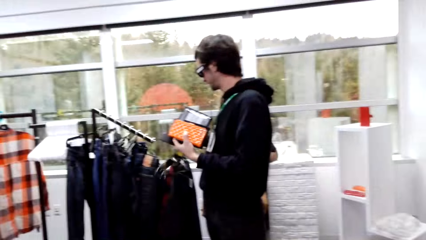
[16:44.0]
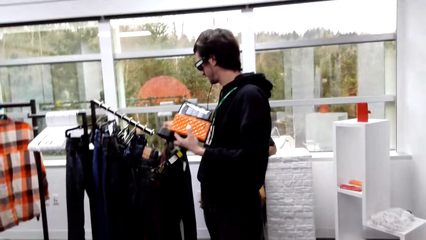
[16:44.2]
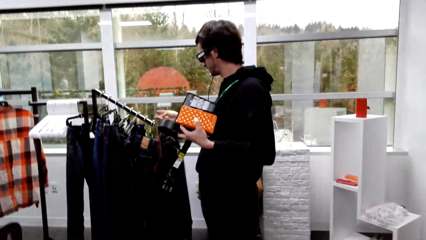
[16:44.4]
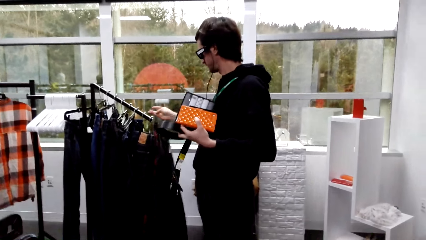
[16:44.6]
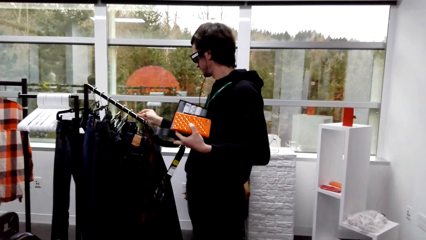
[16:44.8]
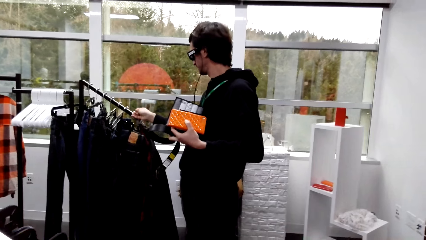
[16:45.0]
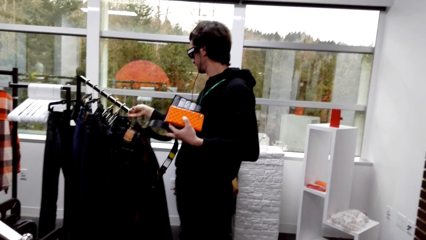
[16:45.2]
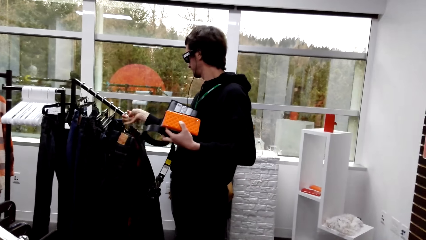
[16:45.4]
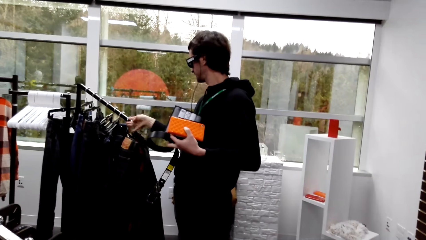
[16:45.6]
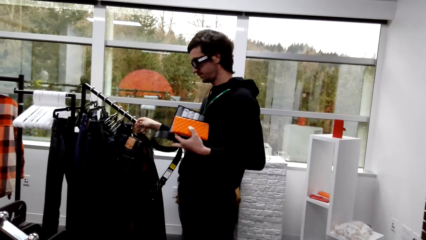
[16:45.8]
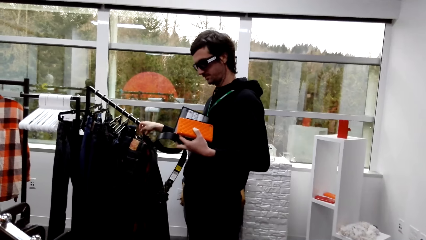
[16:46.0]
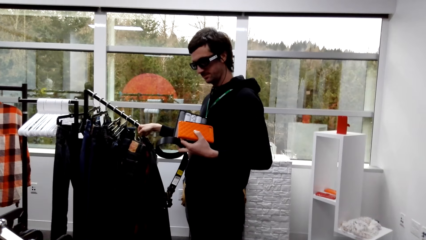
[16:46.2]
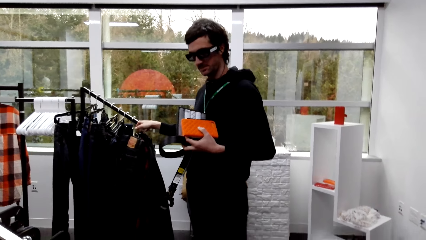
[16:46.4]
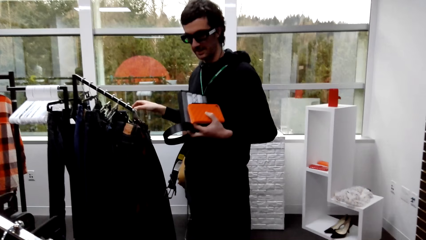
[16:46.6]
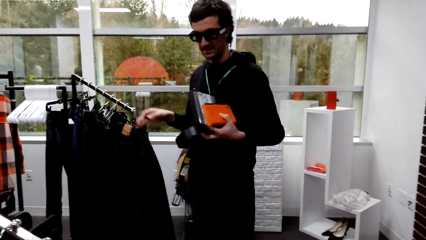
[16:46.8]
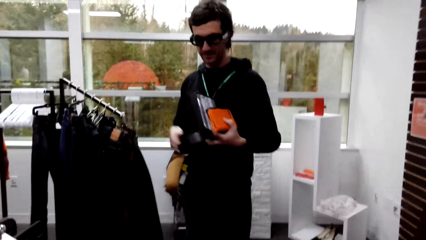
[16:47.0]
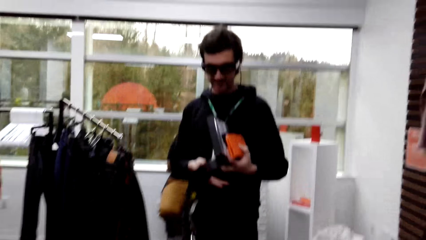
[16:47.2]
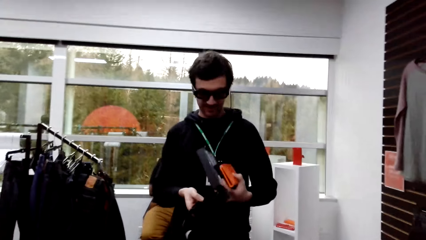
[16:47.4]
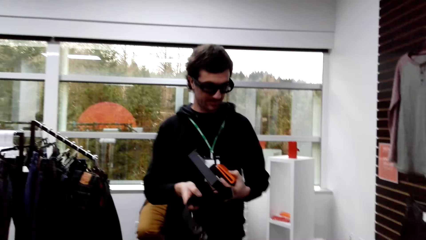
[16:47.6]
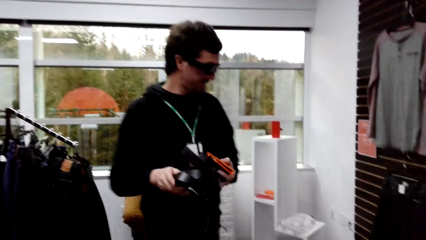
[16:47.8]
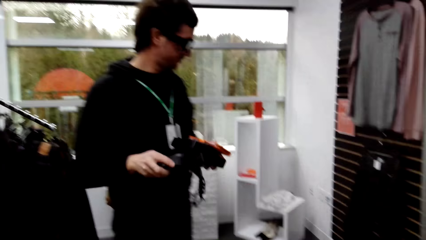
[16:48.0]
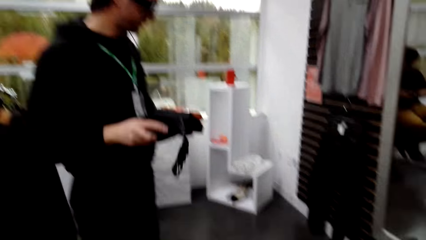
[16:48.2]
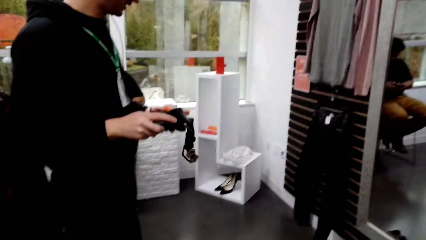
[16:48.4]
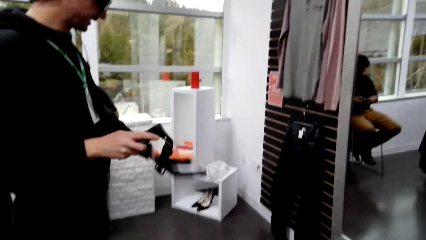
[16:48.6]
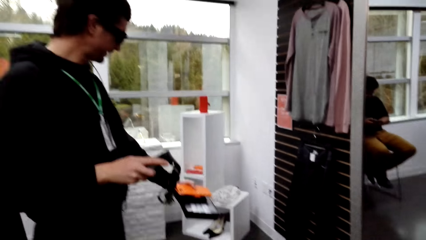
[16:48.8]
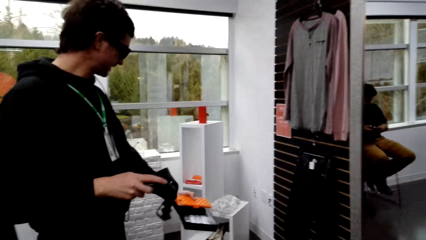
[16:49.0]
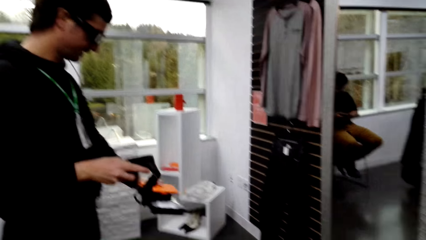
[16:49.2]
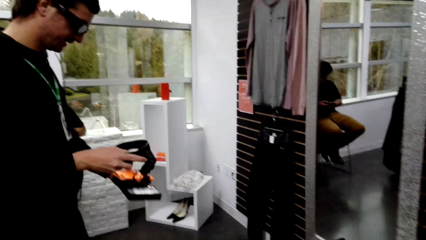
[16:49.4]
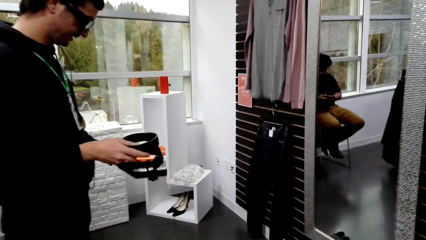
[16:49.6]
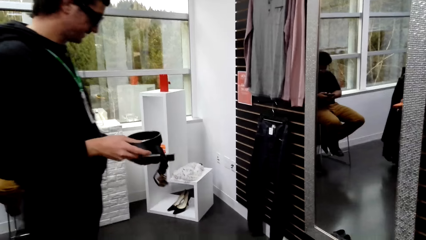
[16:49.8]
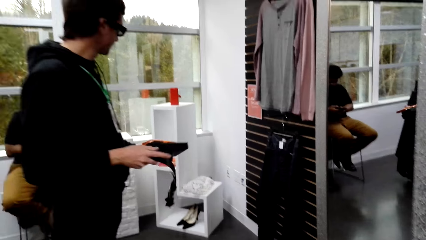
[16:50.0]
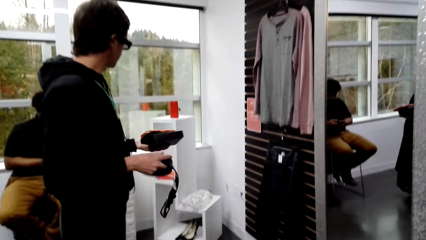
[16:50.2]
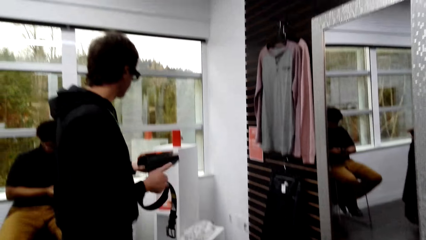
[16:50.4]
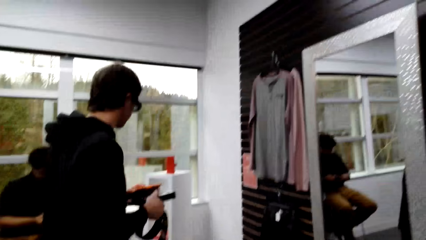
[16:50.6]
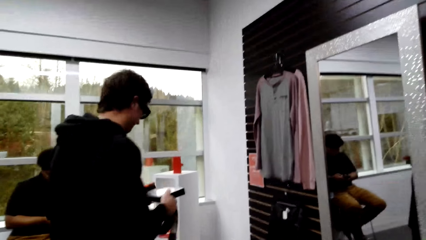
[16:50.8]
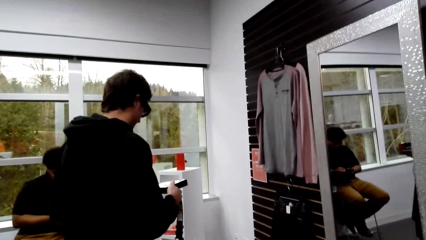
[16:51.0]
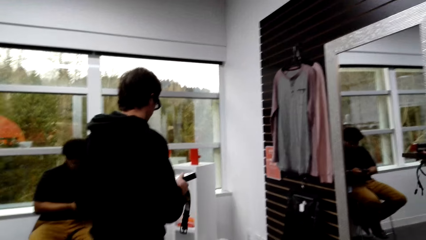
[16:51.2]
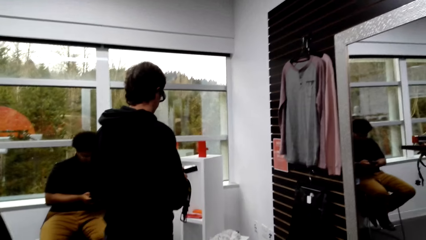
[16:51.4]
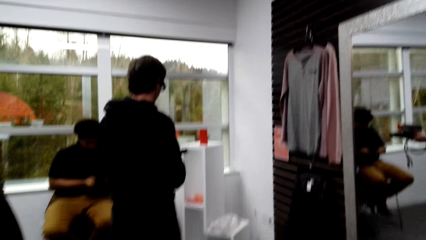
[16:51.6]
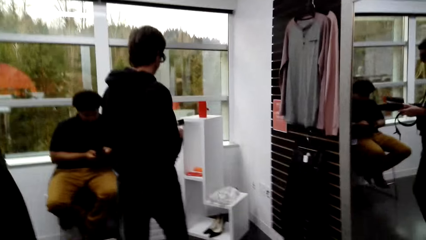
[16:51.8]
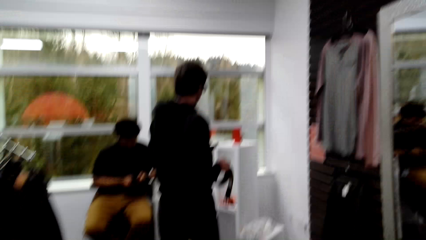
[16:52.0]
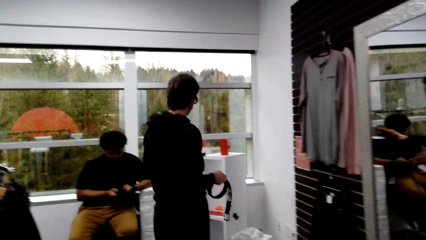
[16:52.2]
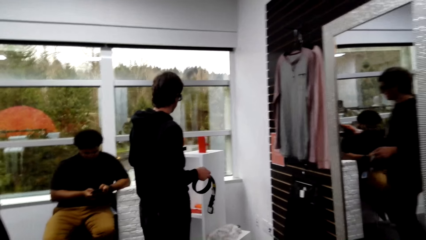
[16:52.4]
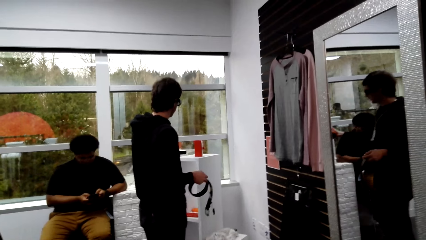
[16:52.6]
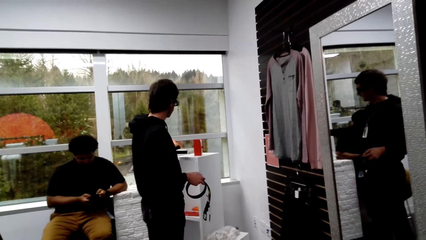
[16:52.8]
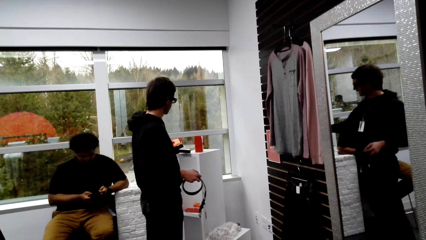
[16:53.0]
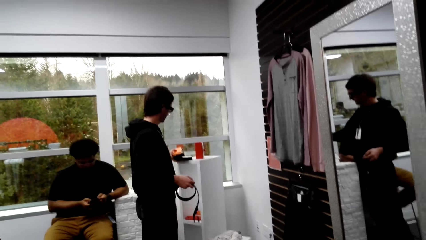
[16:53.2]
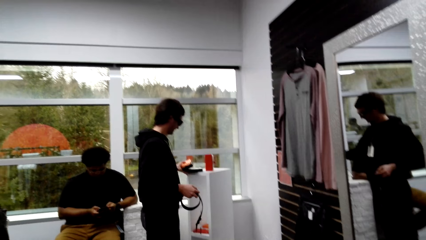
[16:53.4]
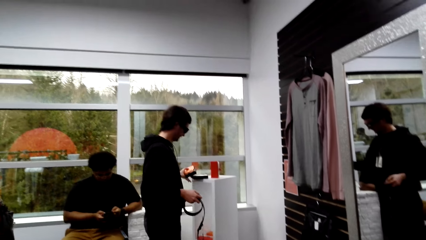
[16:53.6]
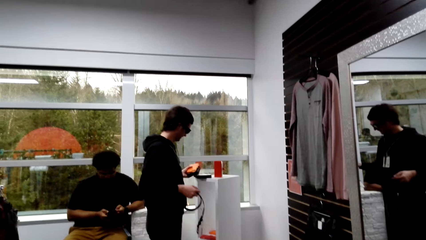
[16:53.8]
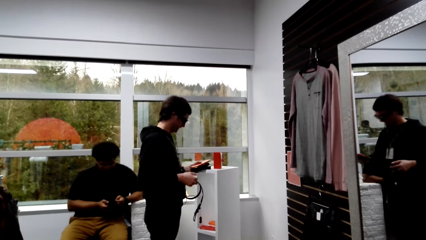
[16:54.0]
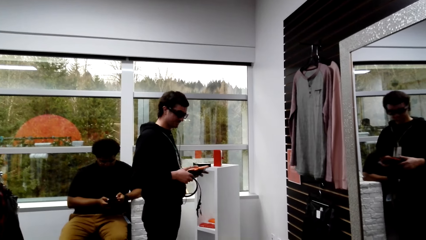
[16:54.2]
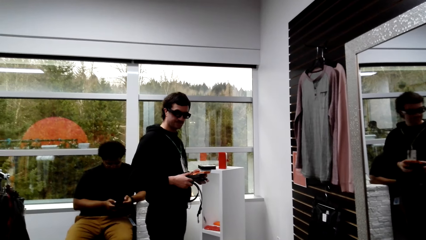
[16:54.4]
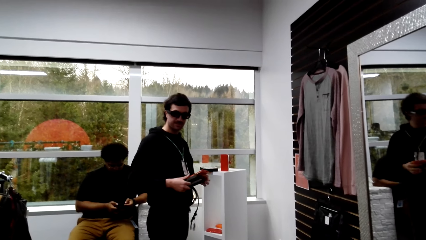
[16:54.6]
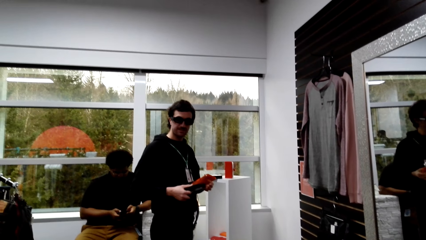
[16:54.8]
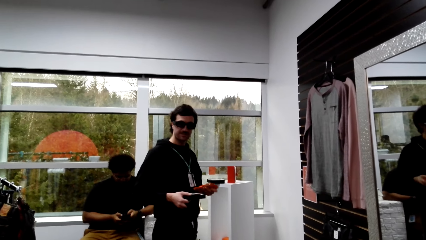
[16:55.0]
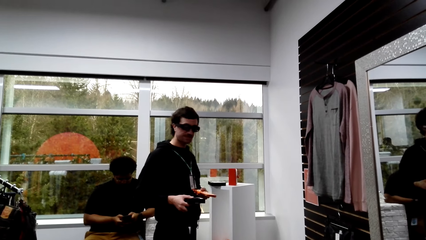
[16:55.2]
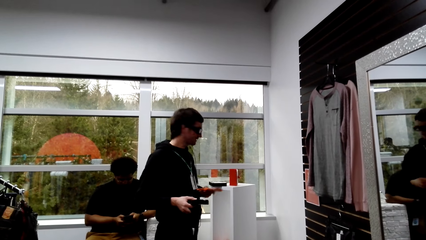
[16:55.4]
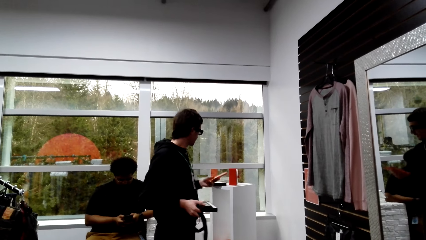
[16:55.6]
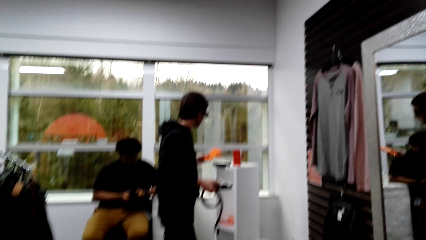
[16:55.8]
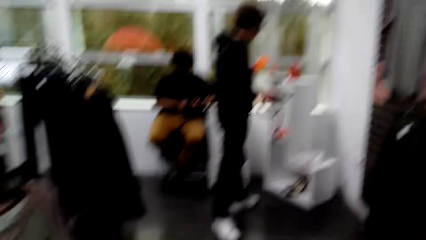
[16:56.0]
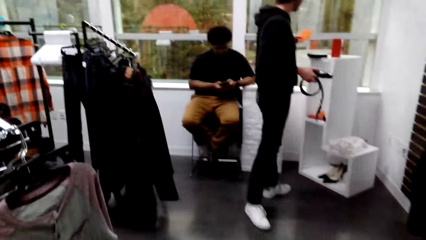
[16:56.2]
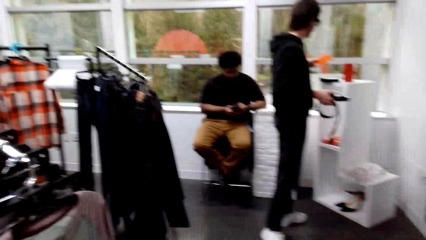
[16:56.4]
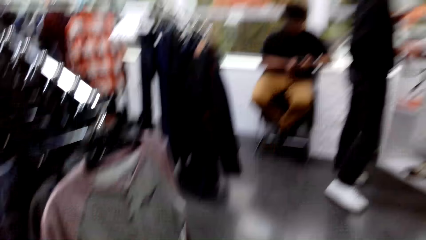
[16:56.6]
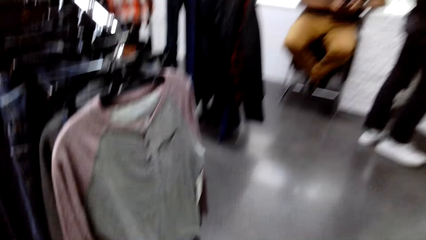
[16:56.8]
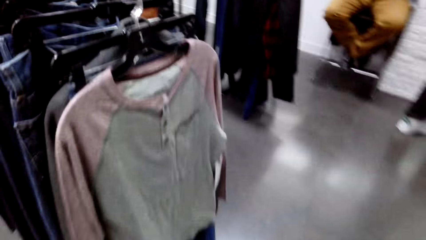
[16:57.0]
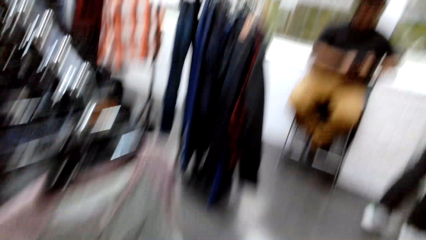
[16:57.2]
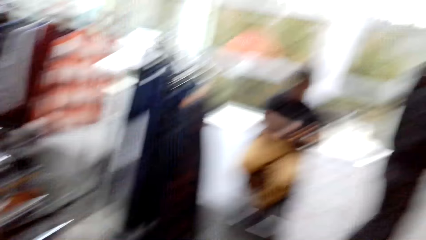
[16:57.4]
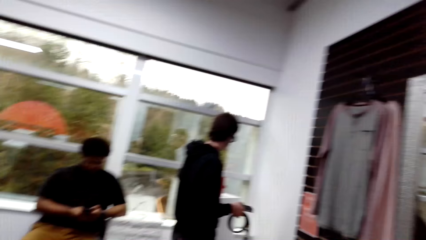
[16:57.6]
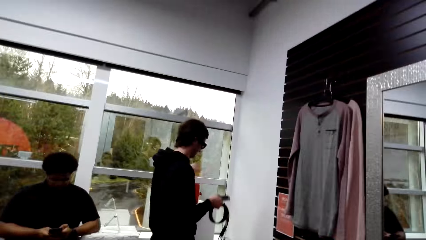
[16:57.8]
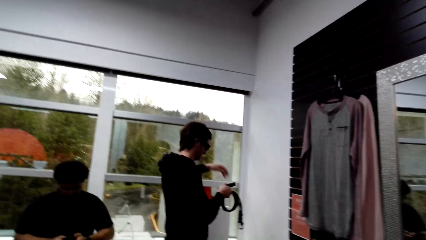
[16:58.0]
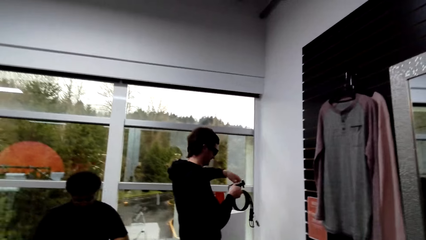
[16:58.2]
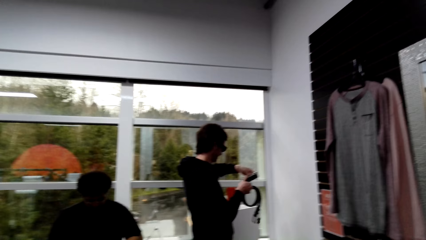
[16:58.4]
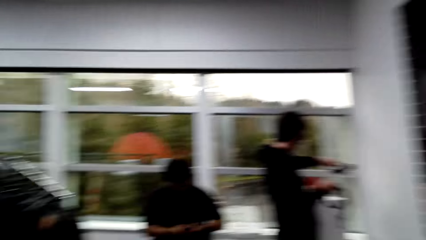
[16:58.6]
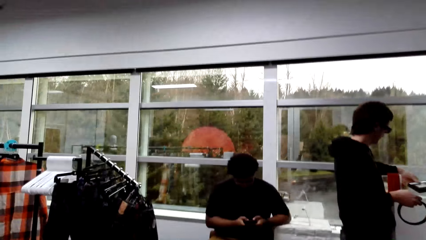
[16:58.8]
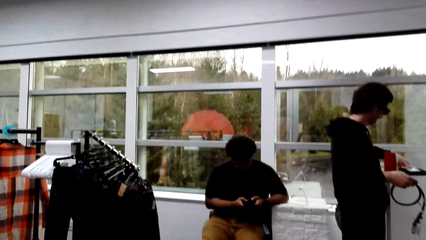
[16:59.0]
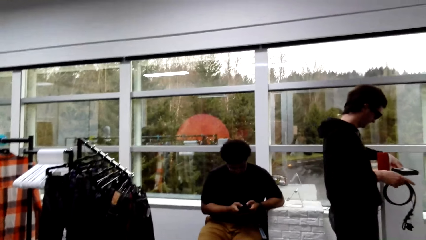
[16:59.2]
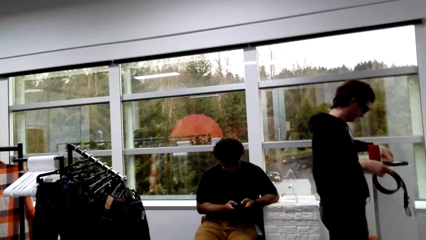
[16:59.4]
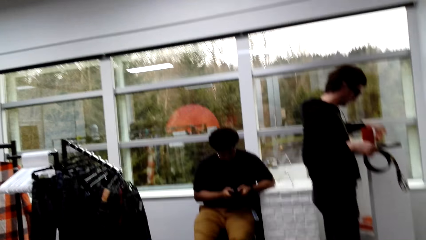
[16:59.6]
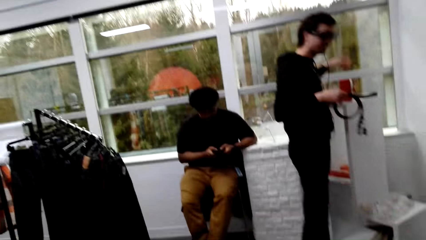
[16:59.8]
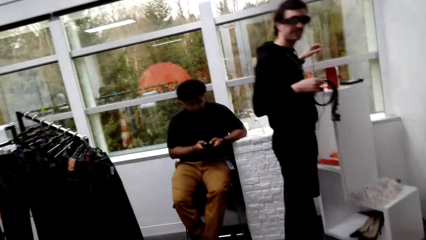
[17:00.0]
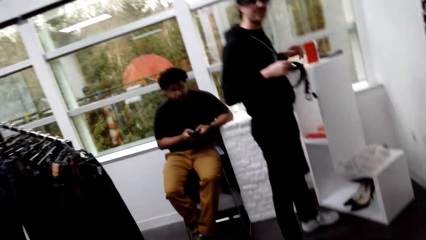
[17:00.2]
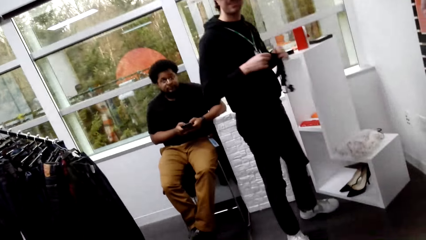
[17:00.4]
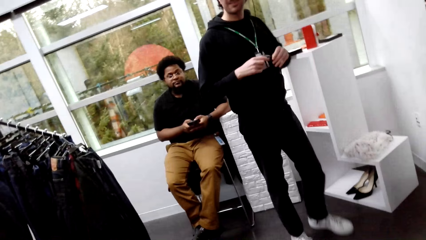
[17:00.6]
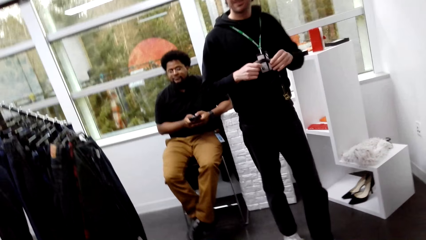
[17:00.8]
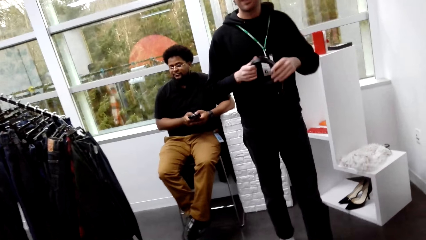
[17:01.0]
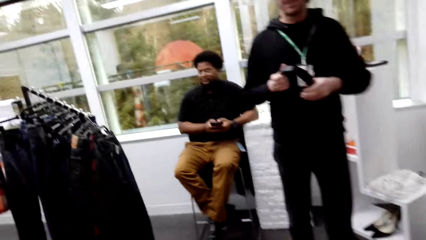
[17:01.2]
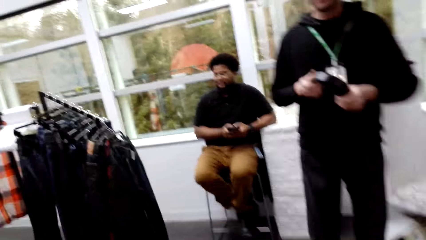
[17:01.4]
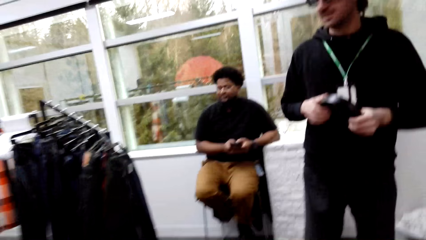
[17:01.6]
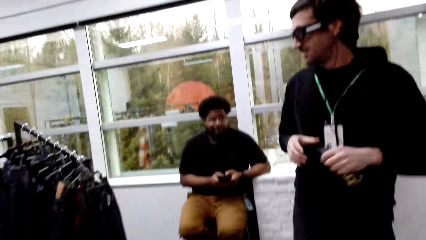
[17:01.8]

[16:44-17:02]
A man places pants on the rack. The man converses with the camera wearer. The man does a hand movement. Another man sits down. The first man places a box on the display stand. The first man places a phone case on the stand. The first man places a purse on the display stand. The first man places the box on the other hand. The first man places something on the display stand. The camera wearer converses with the first man.
